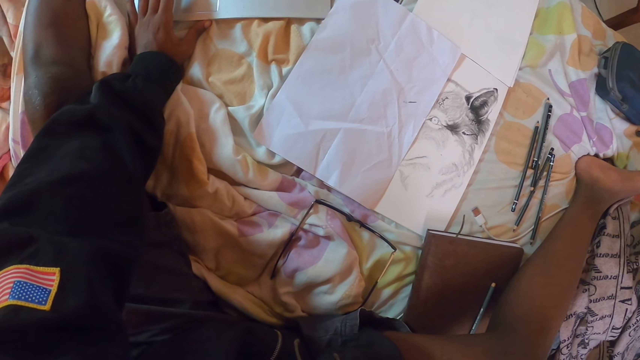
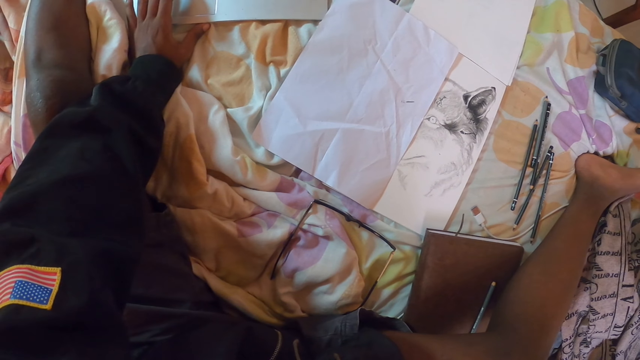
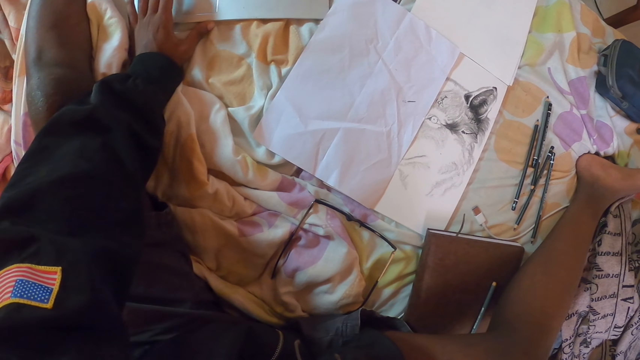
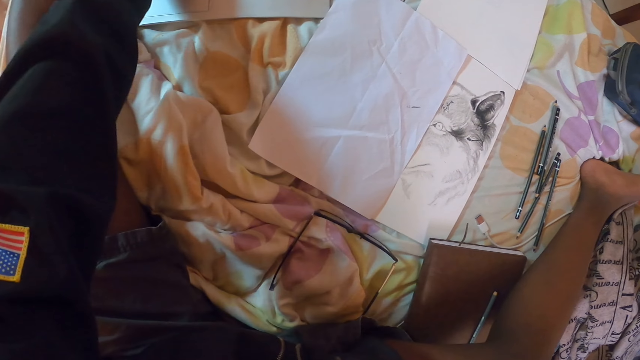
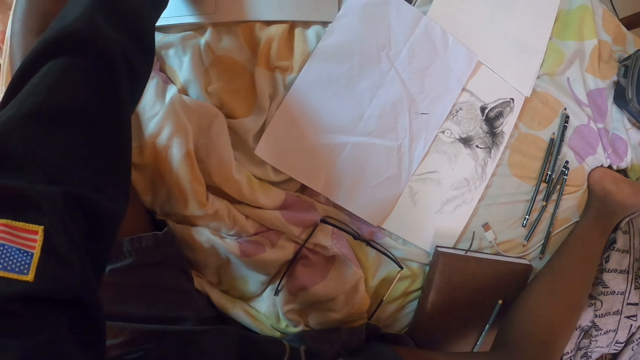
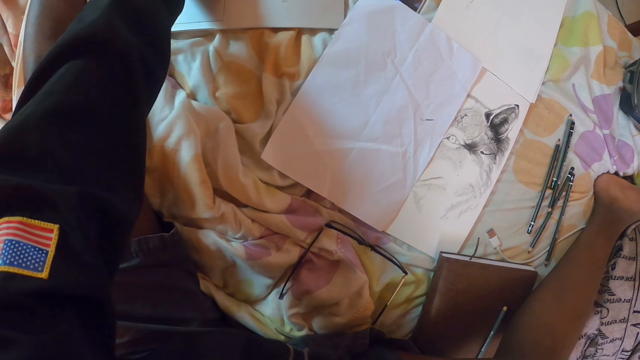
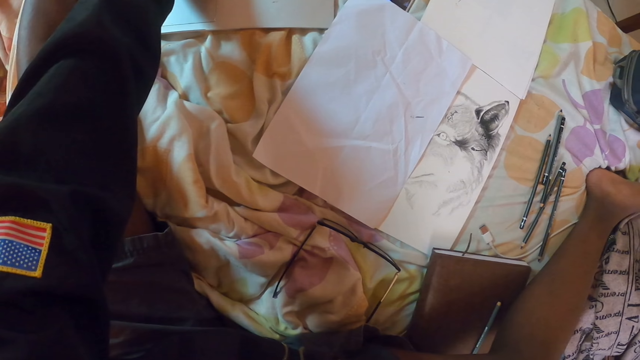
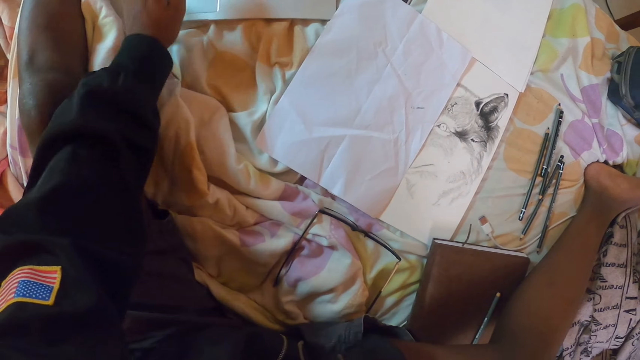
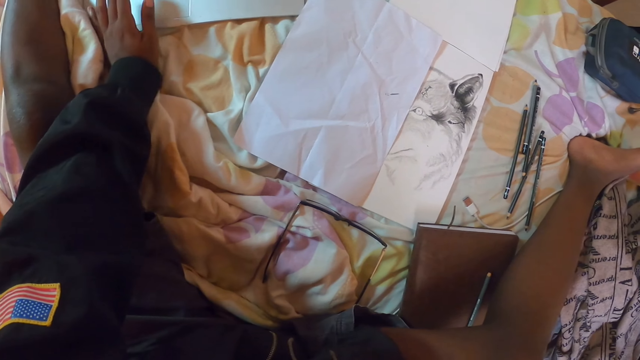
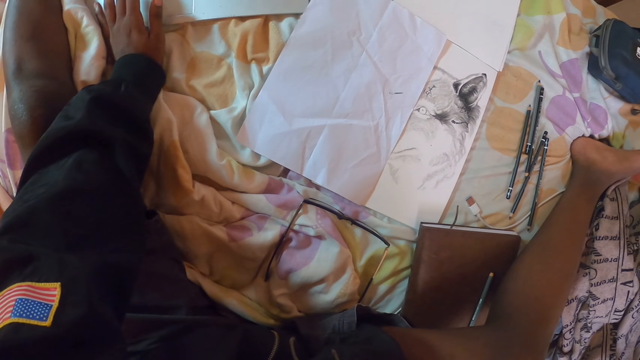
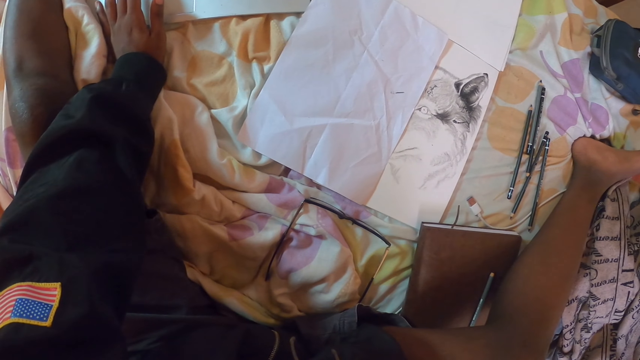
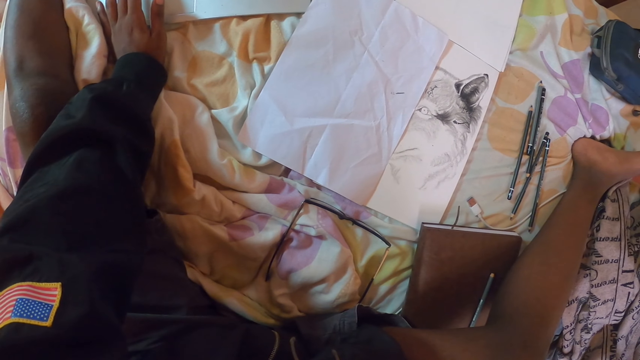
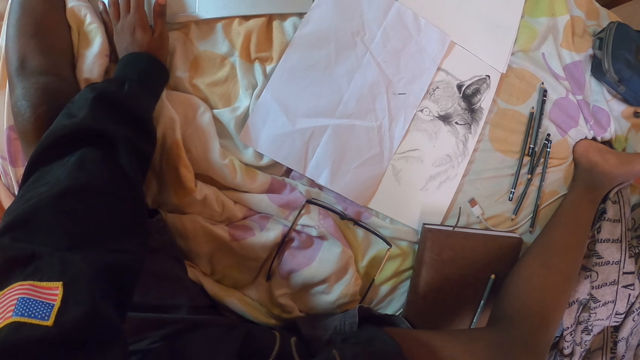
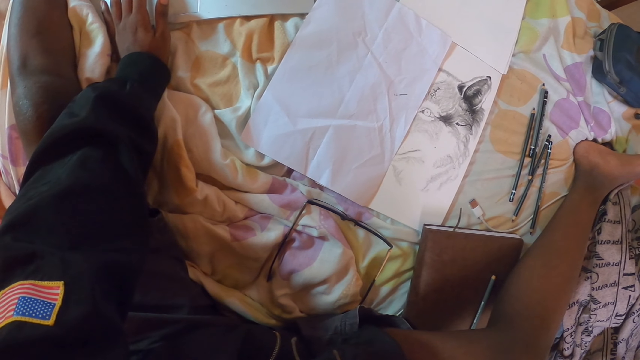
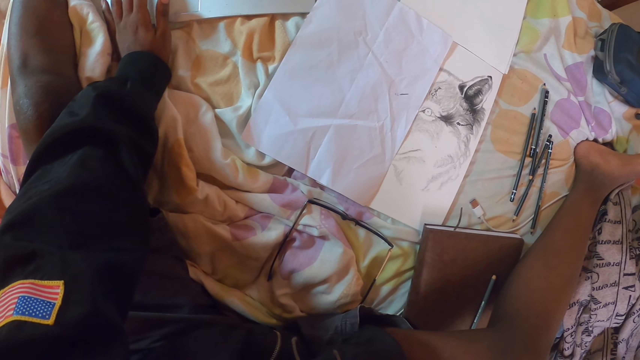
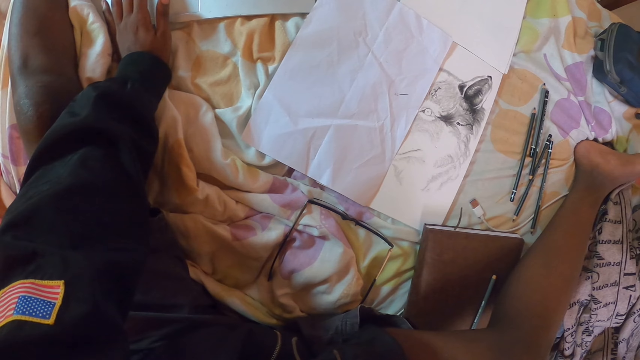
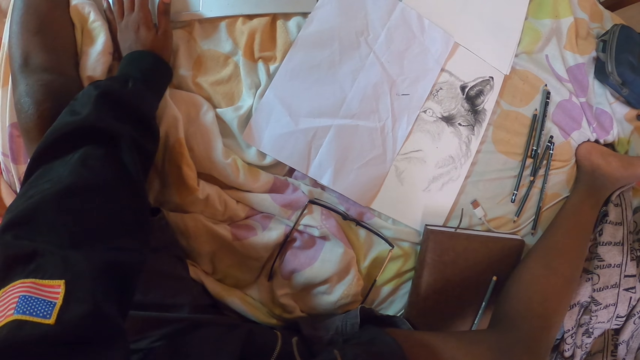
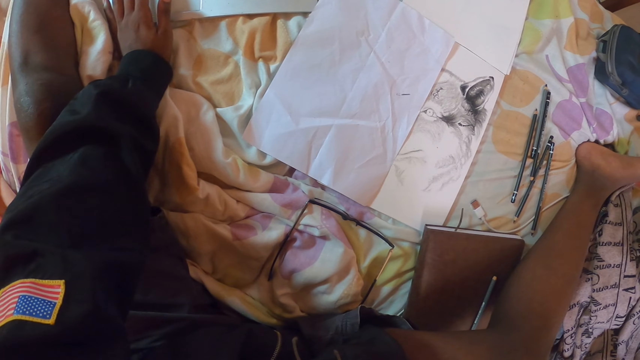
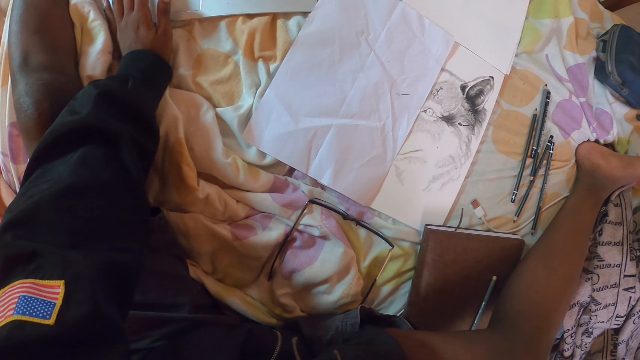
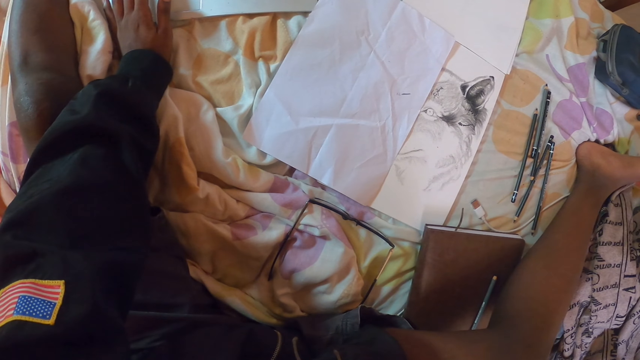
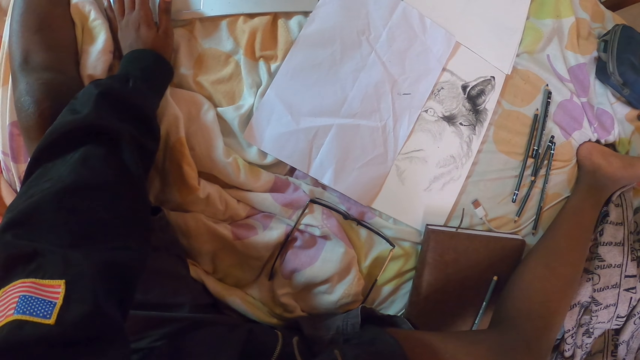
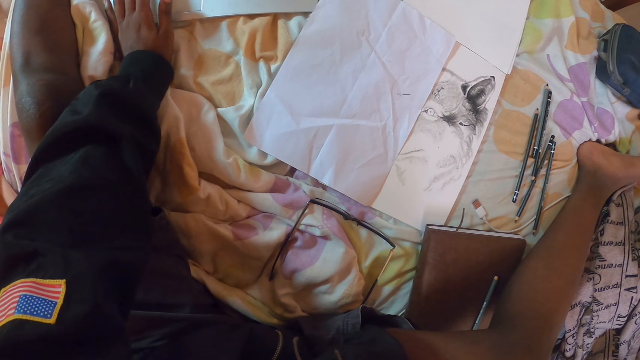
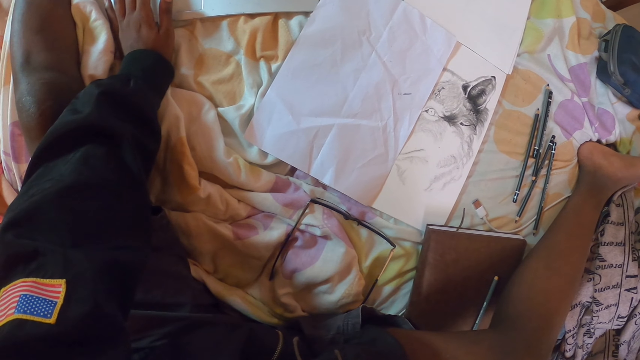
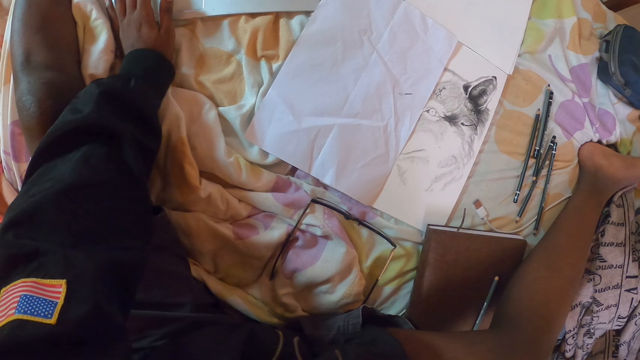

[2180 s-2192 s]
The camera wearer raises the left hand. They touch a touchpad with the left hand.

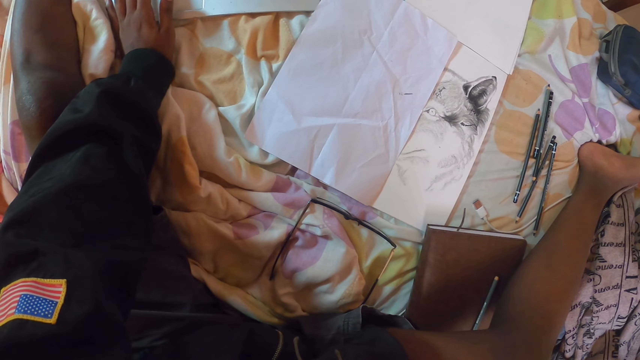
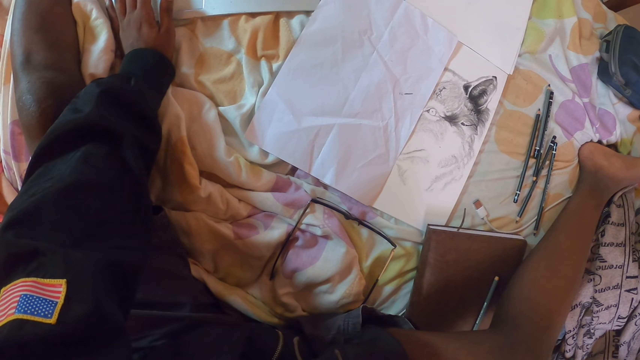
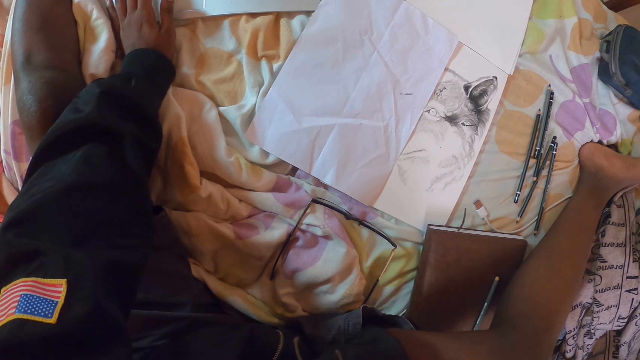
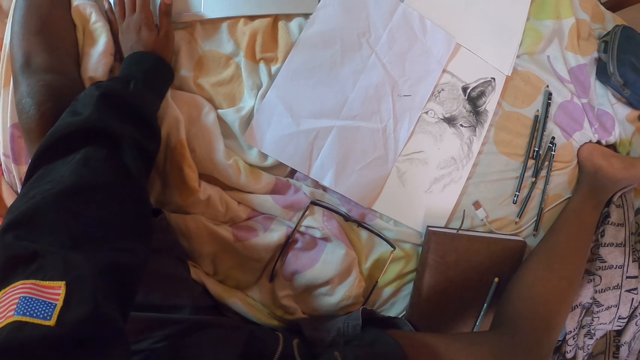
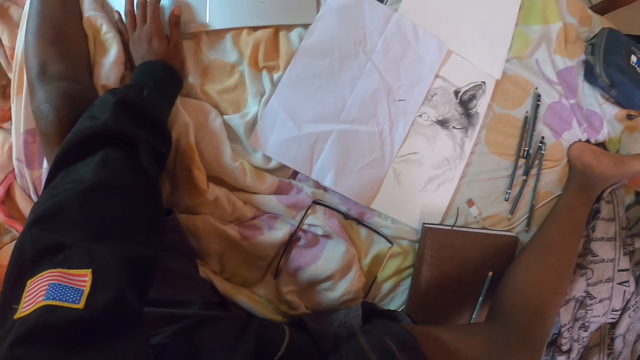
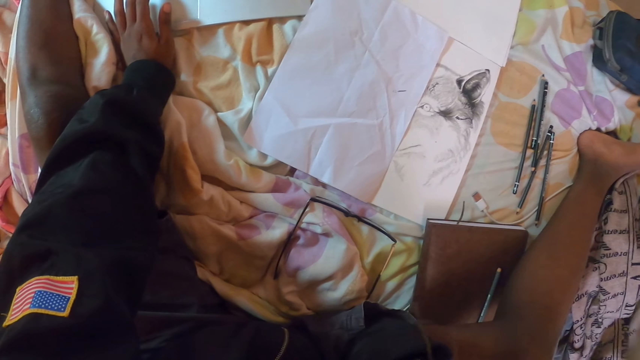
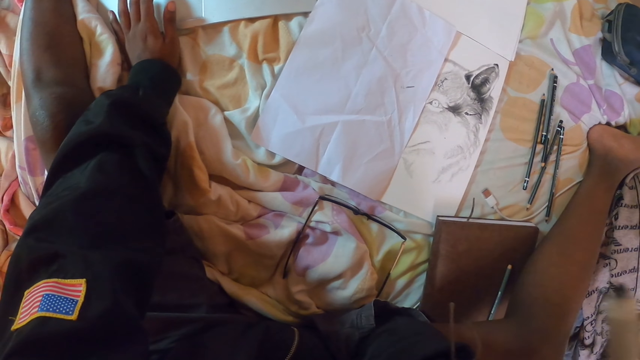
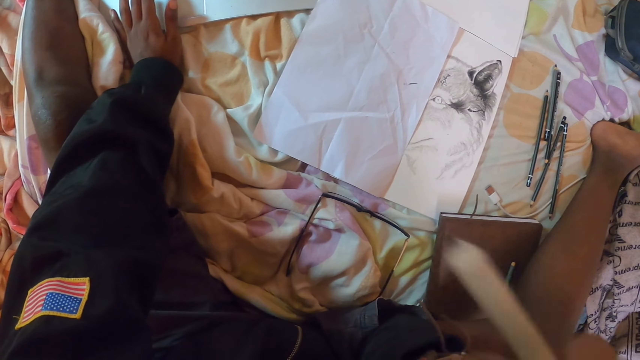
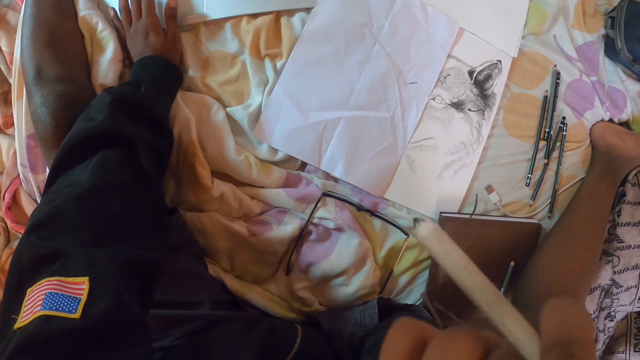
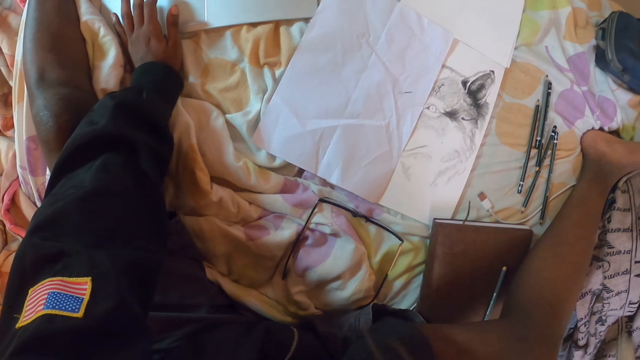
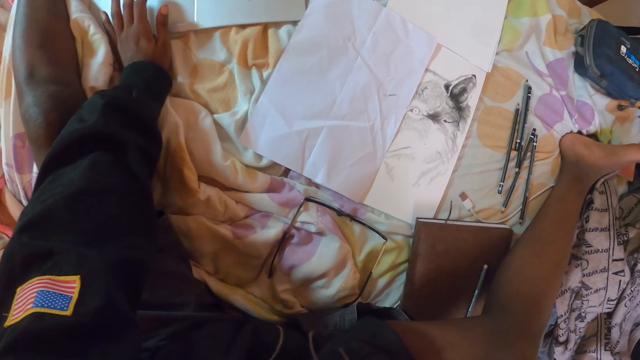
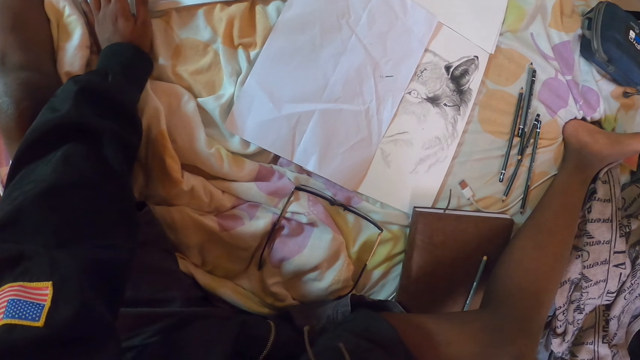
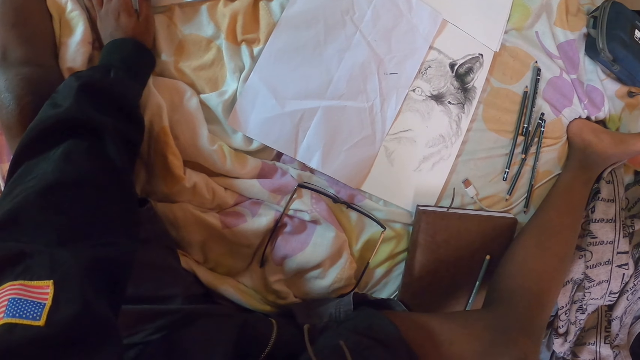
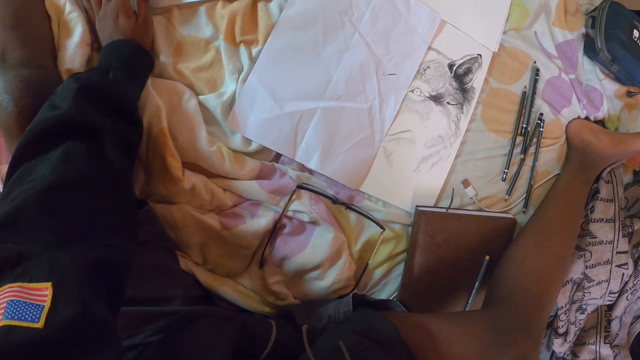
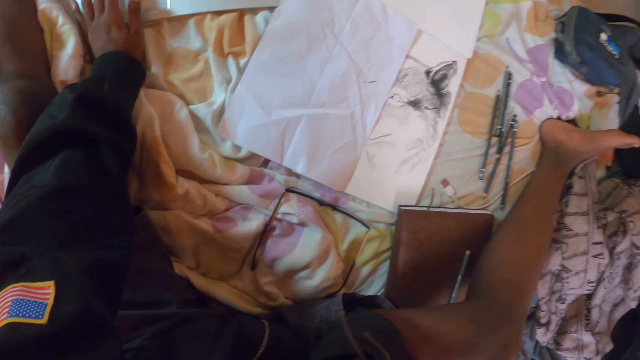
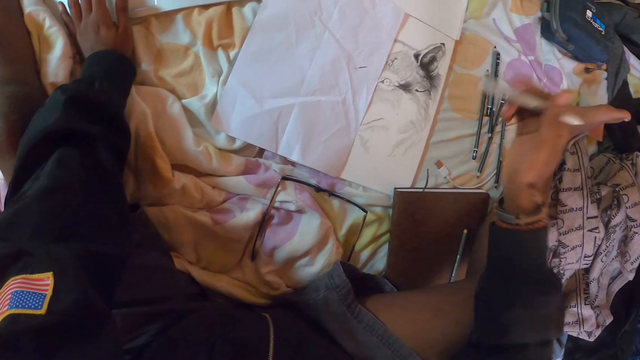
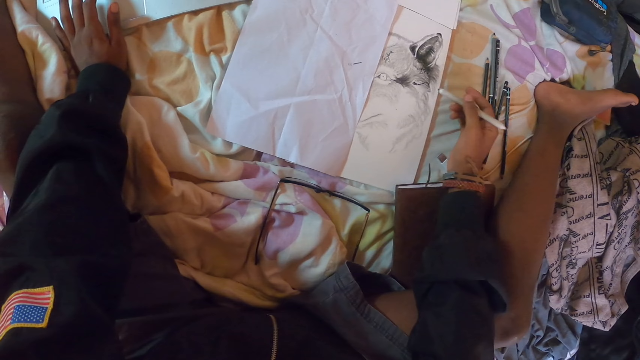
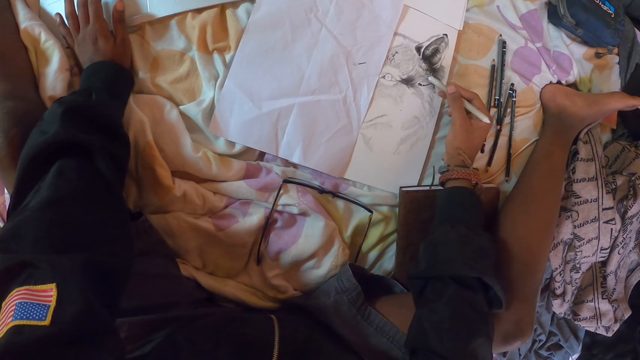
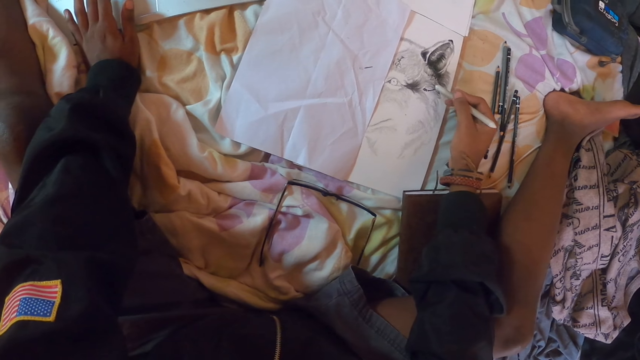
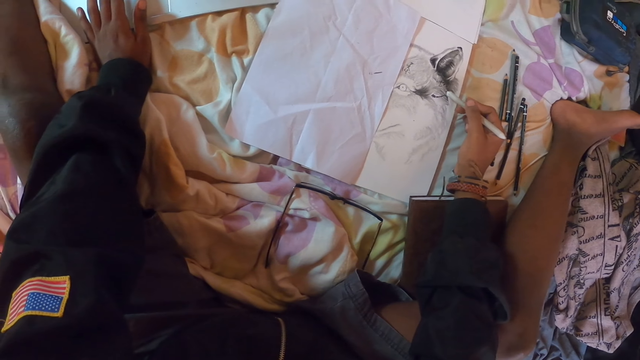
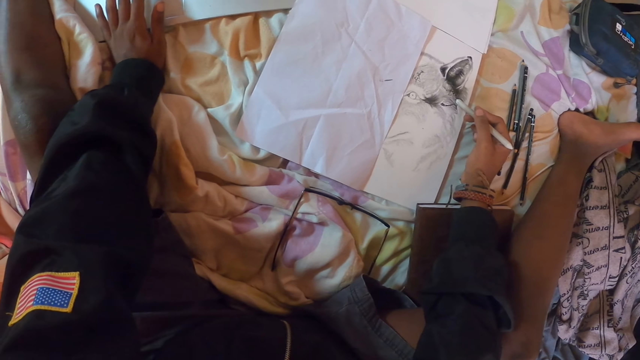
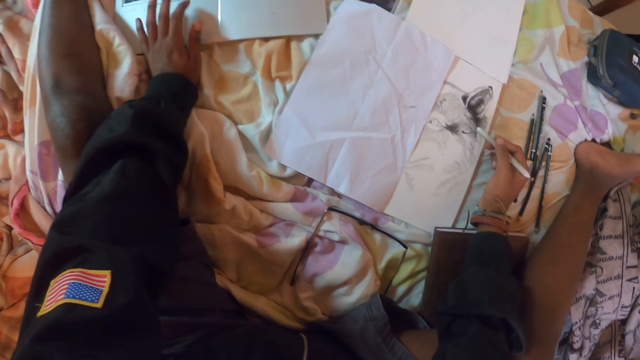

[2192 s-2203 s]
The camera wearer touches the face. They draw on the book with a pencil with the left hand.
